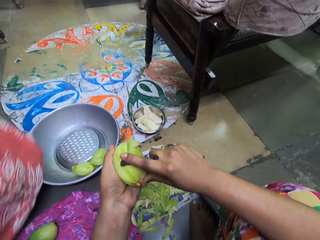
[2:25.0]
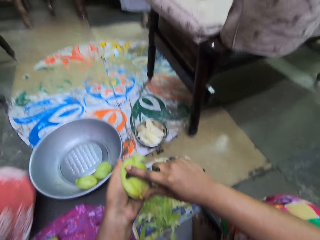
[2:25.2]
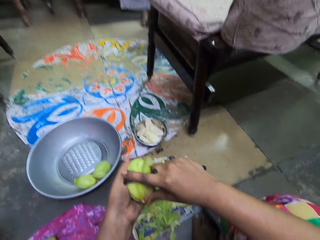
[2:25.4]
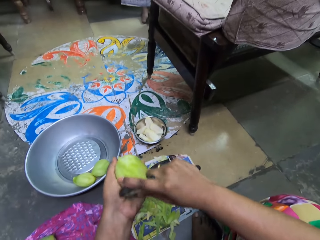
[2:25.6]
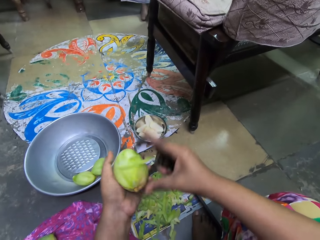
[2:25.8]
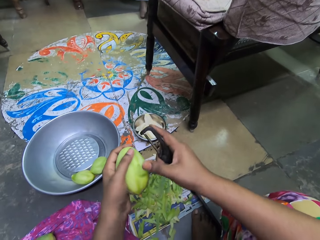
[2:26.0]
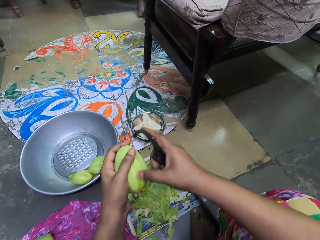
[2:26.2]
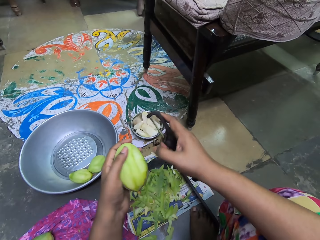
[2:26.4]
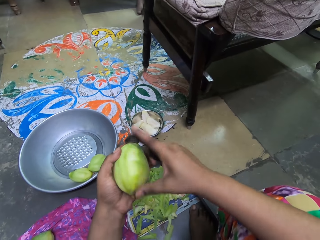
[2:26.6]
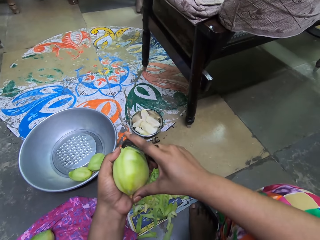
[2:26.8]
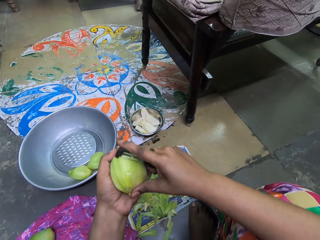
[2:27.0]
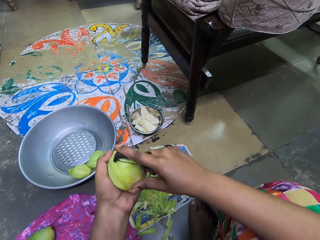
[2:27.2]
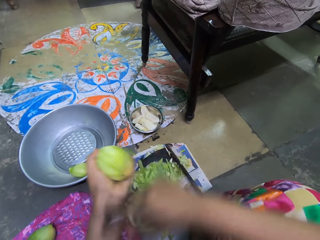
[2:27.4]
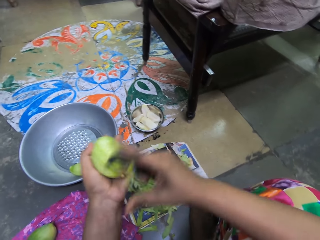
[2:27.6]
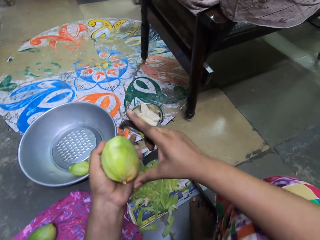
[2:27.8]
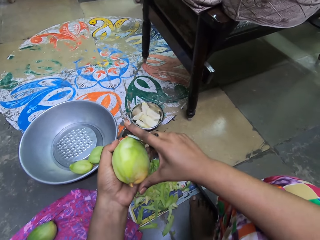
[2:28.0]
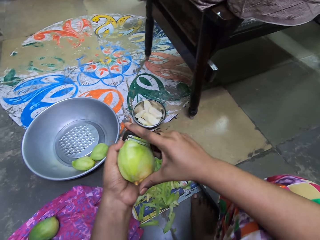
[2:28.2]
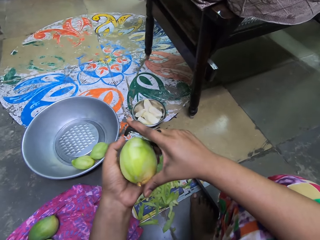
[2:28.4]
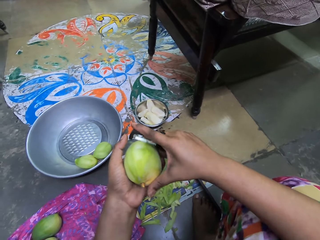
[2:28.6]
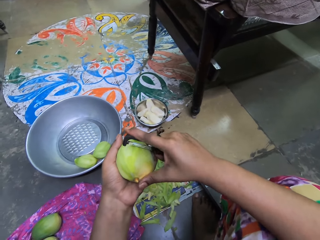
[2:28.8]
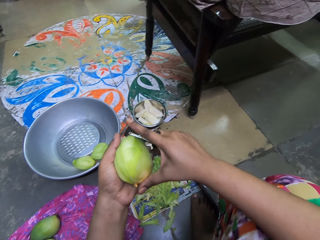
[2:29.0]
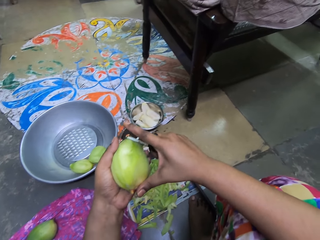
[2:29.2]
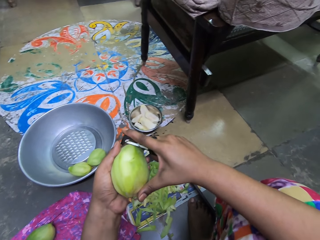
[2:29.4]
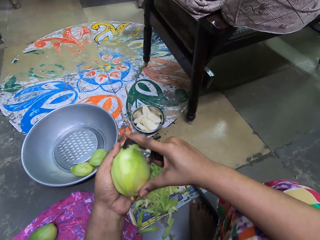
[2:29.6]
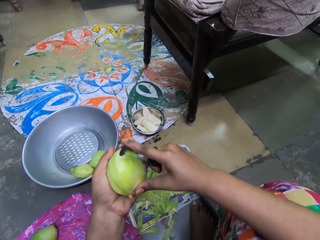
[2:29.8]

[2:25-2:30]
The camera wearer removes the outer part of the mango with the grater.

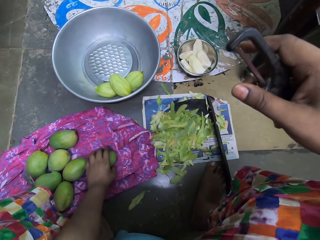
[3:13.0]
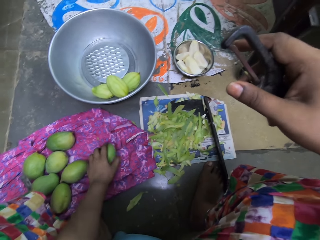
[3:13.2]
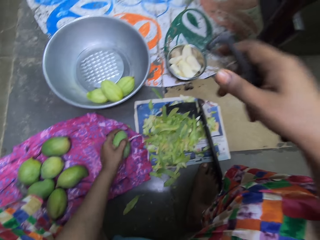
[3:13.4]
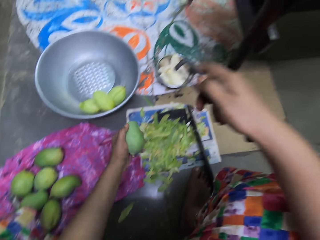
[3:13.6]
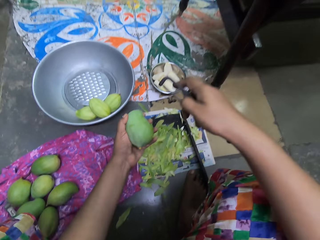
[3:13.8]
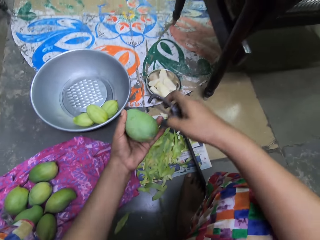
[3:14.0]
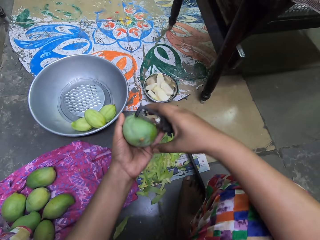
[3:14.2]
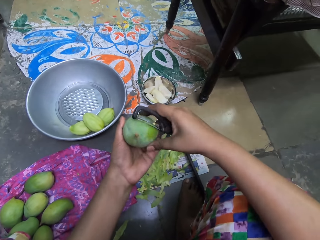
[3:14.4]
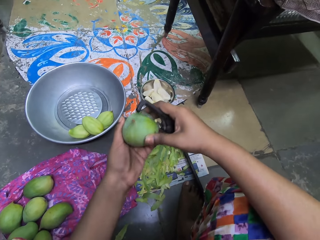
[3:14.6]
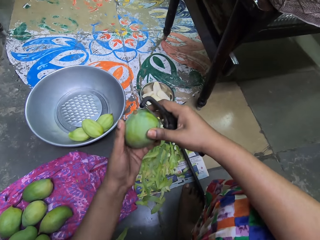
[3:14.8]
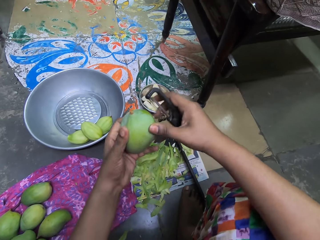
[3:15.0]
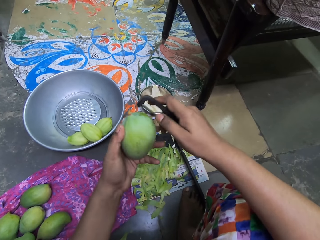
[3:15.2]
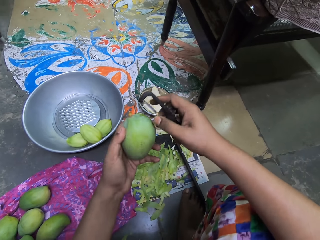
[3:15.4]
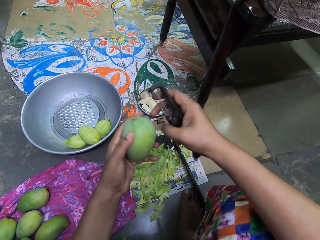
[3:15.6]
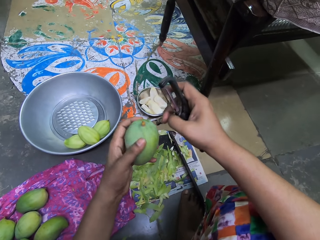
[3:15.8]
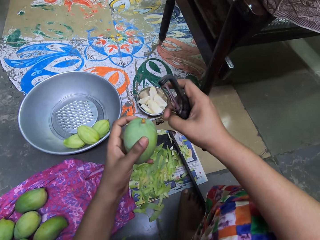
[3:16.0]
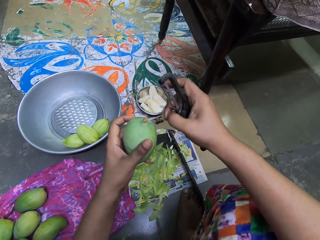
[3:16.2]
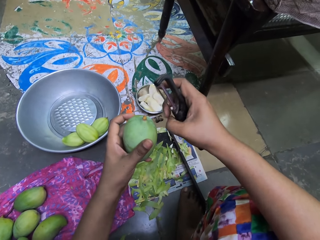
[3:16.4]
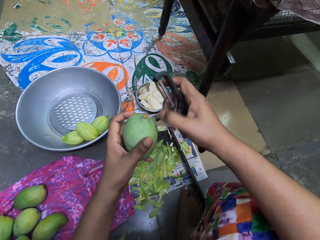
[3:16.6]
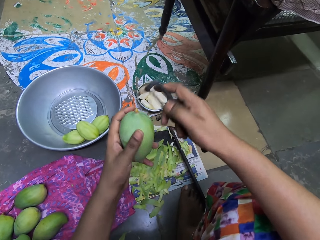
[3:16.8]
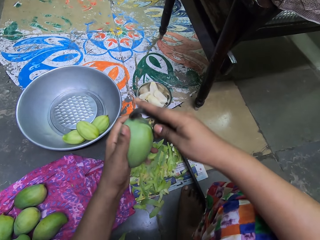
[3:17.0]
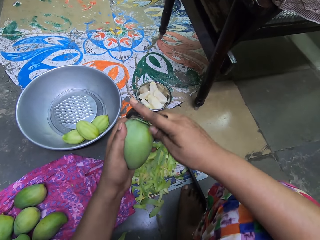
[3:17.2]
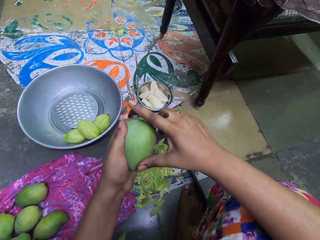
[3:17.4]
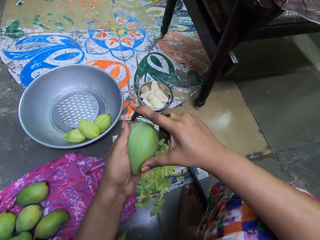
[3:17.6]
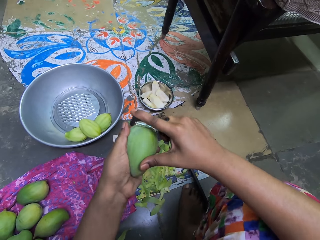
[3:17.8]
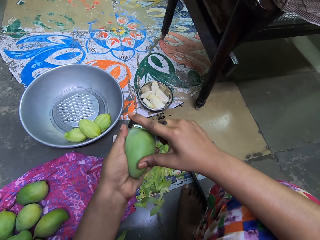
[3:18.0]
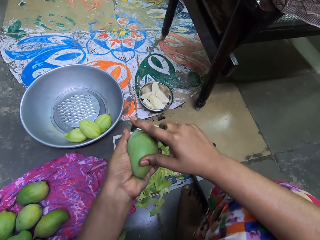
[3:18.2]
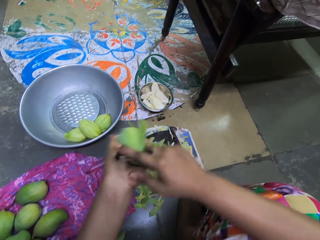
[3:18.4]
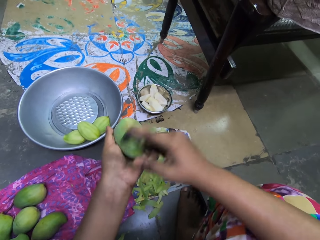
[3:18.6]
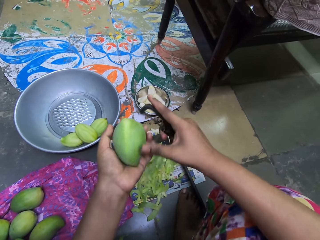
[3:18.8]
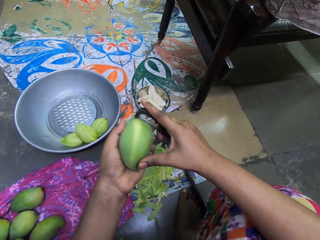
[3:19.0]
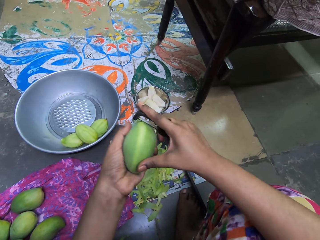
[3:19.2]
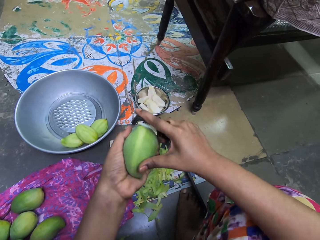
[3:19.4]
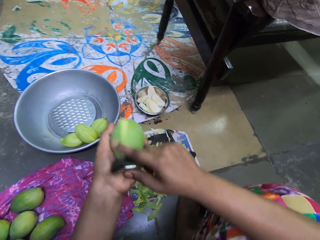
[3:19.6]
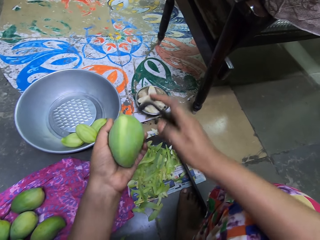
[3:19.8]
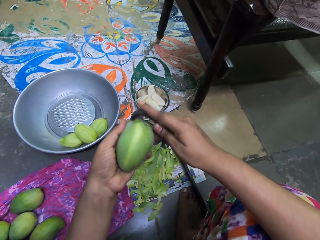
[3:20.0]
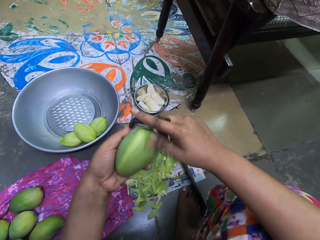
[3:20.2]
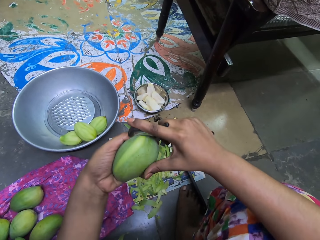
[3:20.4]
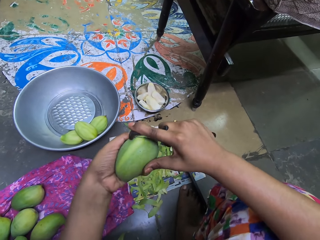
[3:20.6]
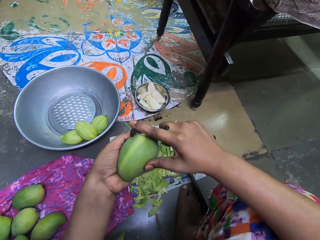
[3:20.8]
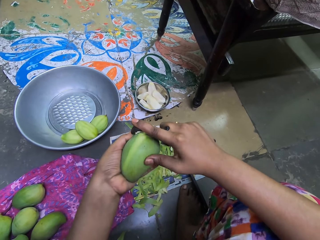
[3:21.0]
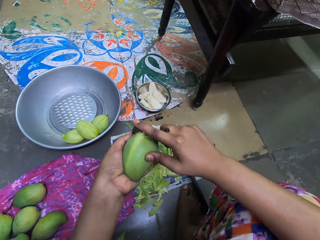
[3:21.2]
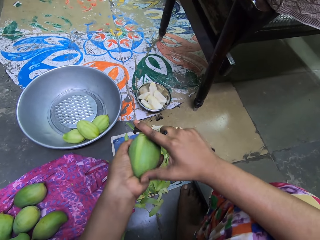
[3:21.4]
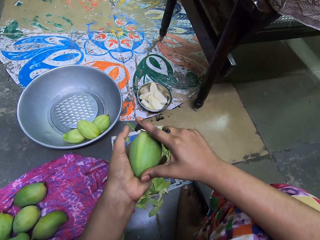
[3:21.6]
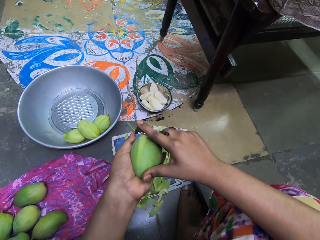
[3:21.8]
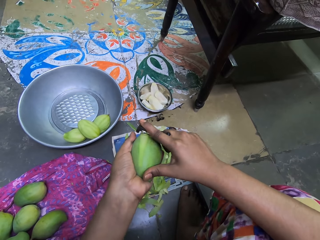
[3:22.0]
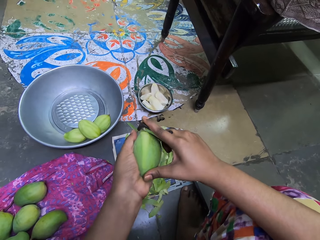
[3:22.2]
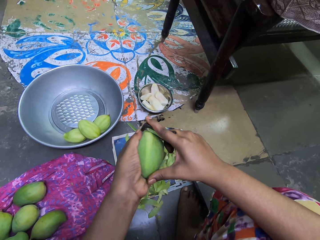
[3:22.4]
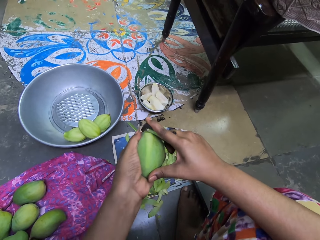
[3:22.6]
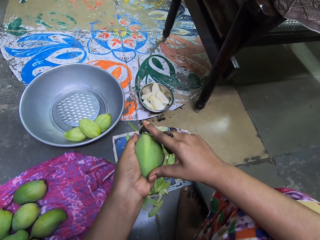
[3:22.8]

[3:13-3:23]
The camera wearer picks the unripe mango from the piece of cloth on the ground with her left hand. She peels the skin off the unripe mango in her left hand with the fruit peeler in her right hand.

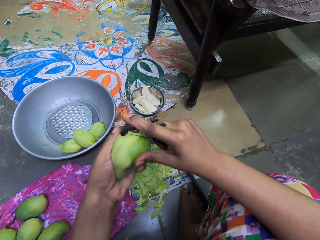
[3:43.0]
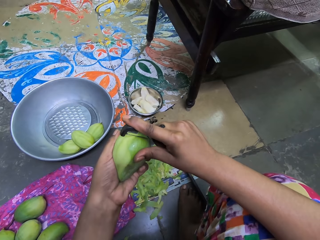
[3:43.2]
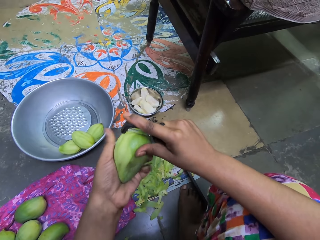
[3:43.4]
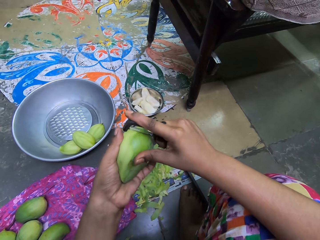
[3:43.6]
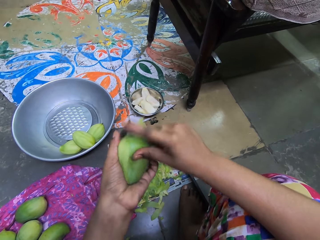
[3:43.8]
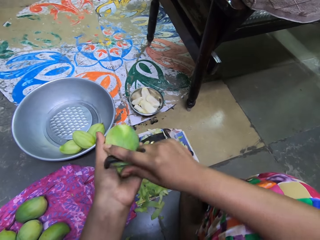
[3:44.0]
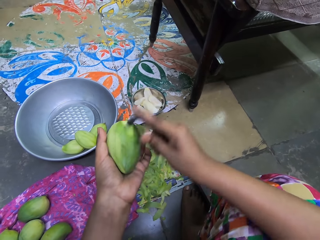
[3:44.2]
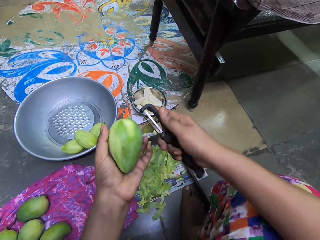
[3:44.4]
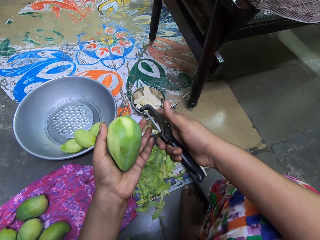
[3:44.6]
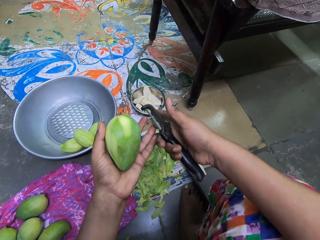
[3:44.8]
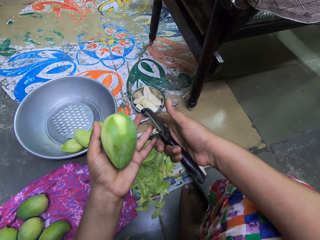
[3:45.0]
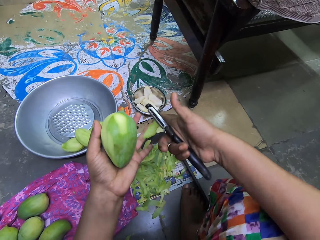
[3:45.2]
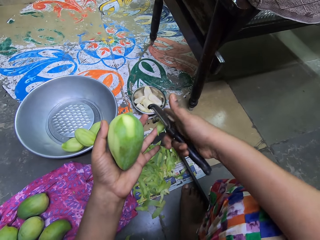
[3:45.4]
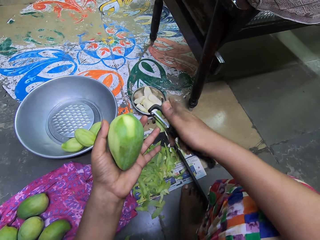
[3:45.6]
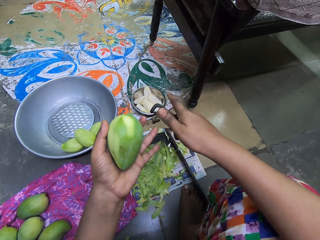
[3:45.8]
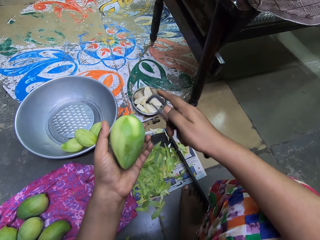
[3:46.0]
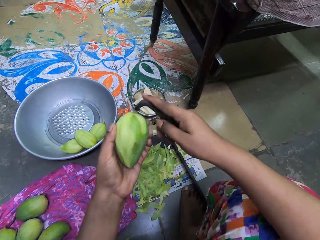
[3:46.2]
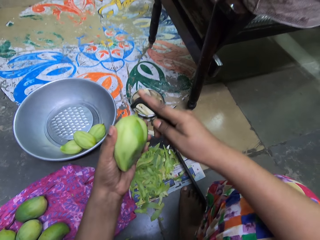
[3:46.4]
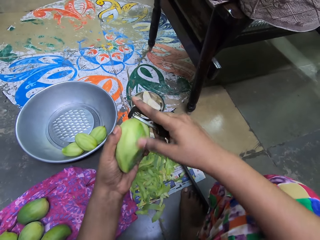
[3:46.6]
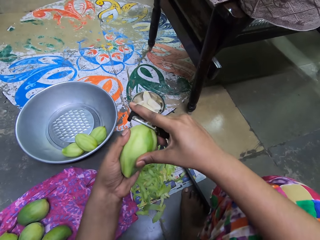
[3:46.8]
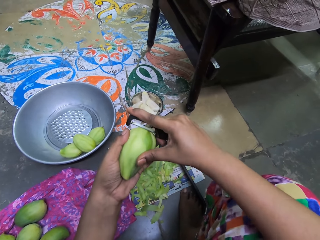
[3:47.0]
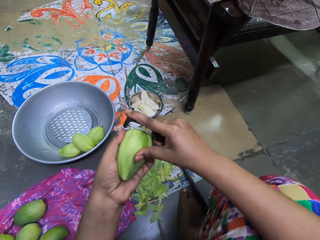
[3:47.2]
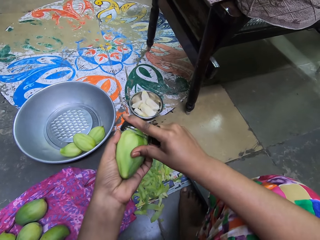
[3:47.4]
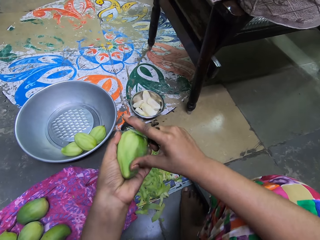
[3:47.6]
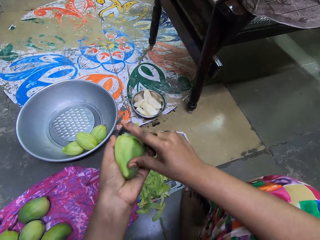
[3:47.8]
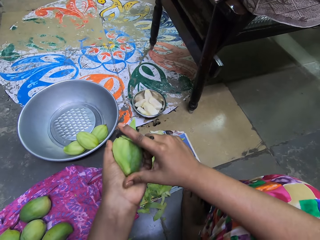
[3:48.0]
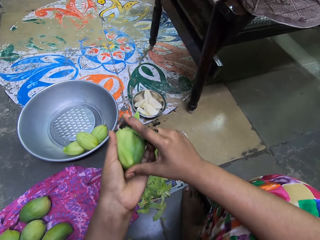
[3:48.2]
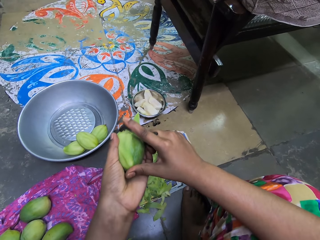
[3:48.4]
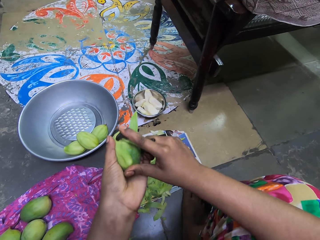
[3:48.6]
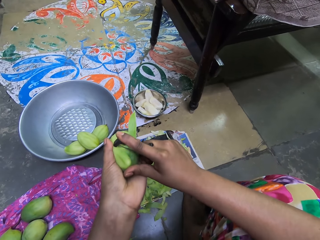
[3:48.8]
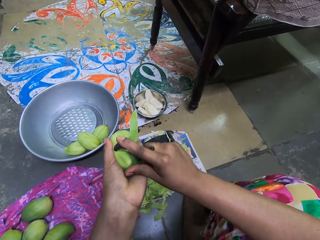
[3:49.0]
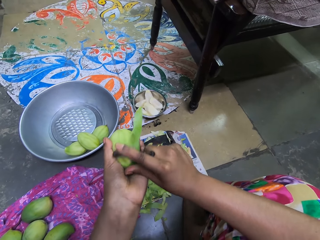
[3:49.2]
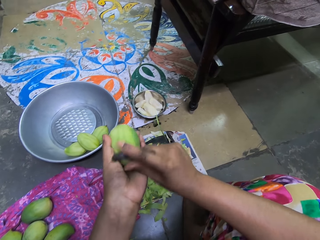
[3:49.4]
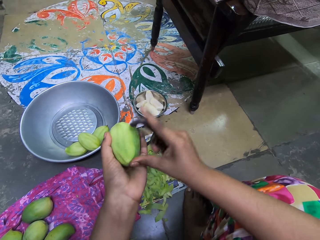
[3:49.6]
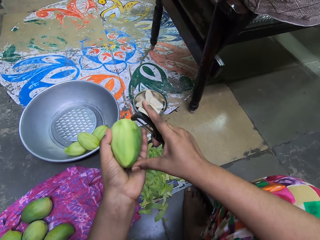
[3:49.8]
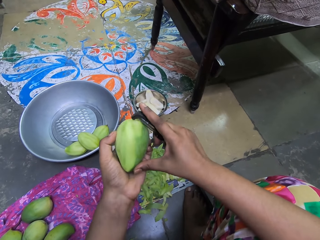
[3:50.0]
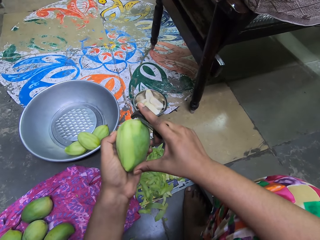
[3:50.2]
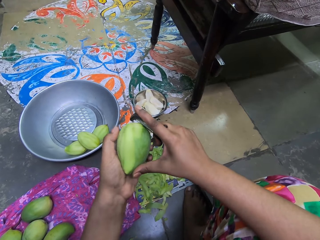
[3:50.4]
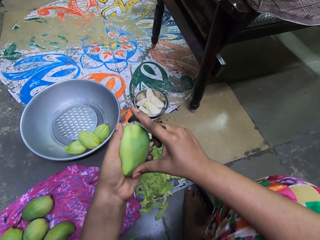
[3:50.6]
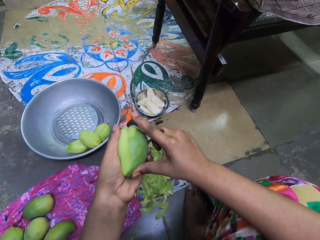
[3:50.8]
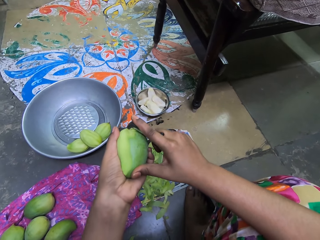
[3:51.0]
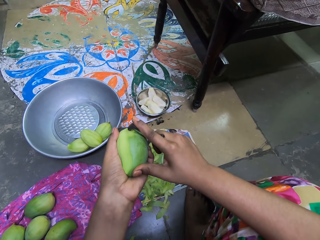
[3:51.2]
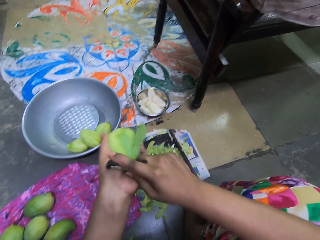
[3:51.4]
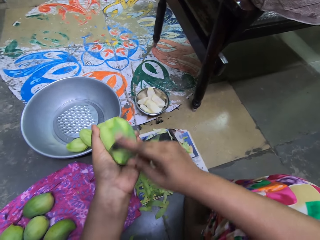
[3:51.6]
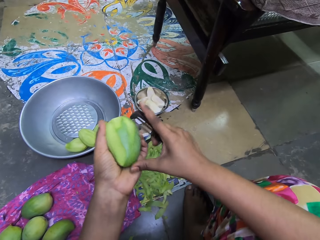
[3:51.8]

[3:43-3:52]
The camera wearer removes skin from the fruit peeler with her left hand. She peels the skin off the unripe mango in her left hand with the fruit peeler in her right hand.
